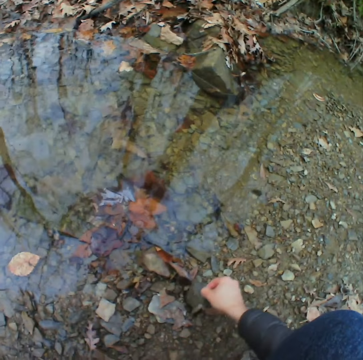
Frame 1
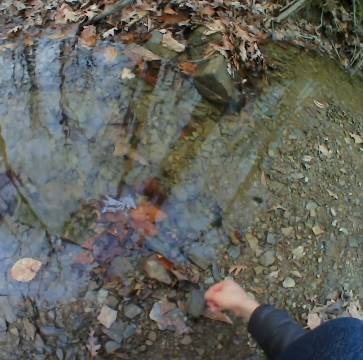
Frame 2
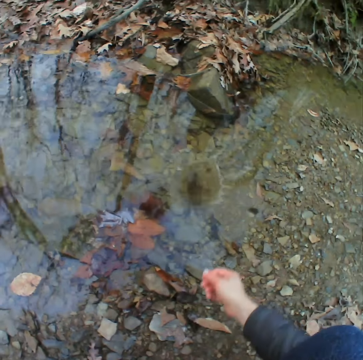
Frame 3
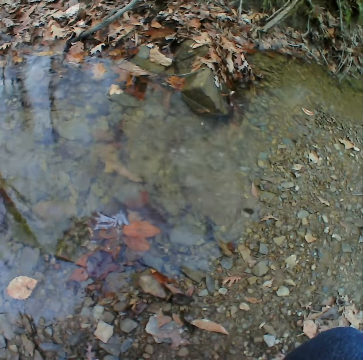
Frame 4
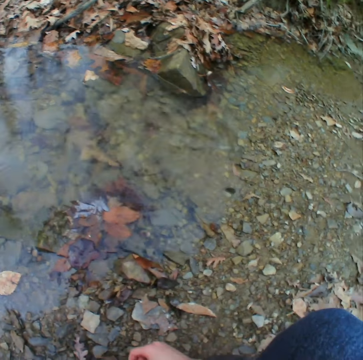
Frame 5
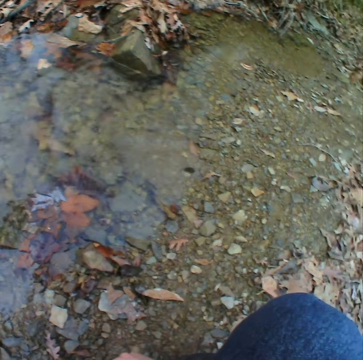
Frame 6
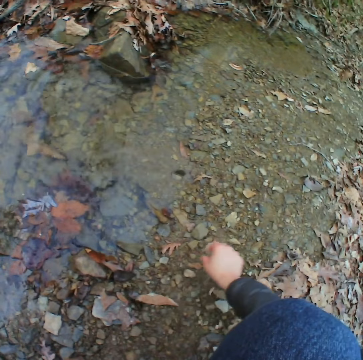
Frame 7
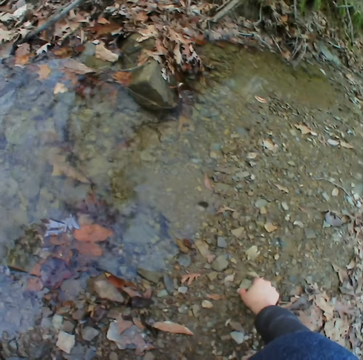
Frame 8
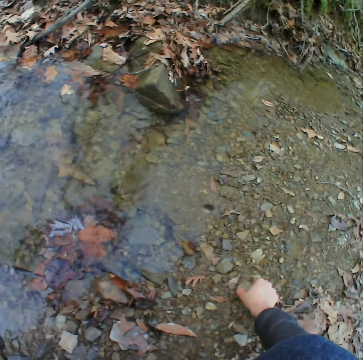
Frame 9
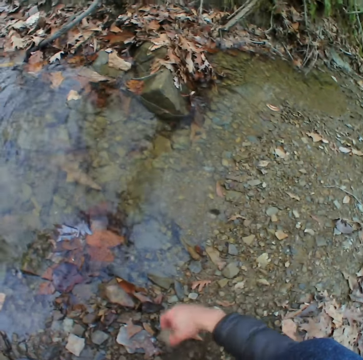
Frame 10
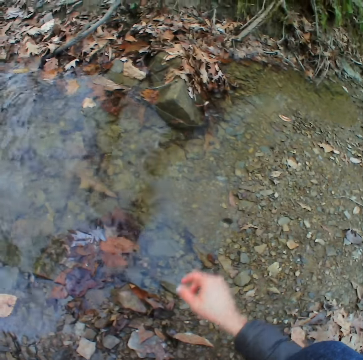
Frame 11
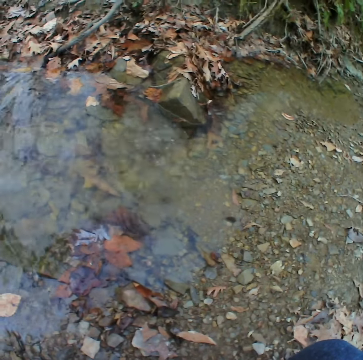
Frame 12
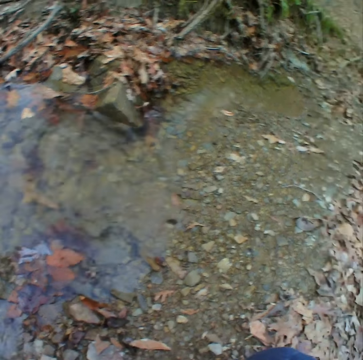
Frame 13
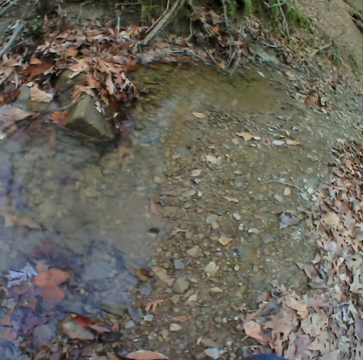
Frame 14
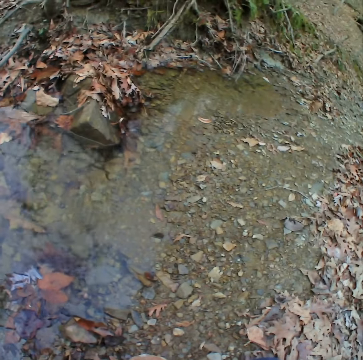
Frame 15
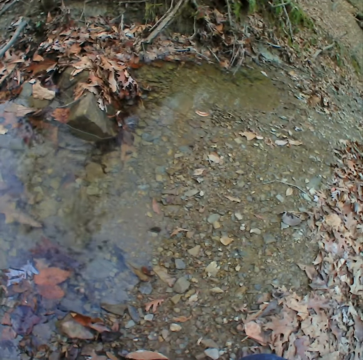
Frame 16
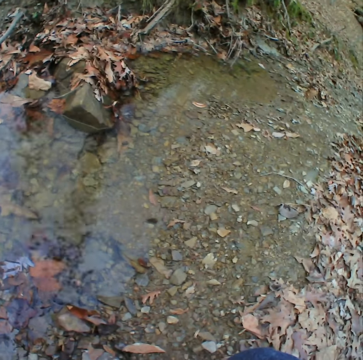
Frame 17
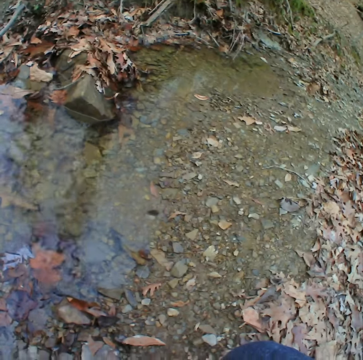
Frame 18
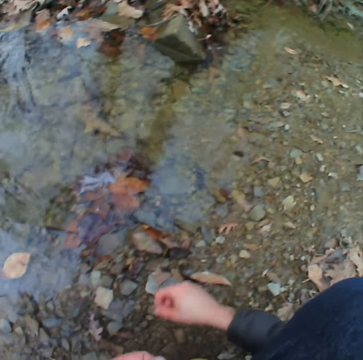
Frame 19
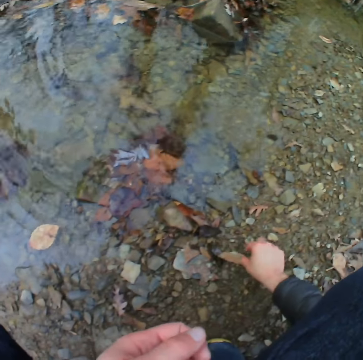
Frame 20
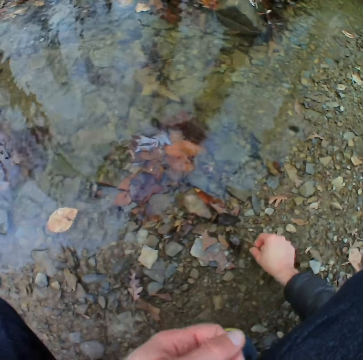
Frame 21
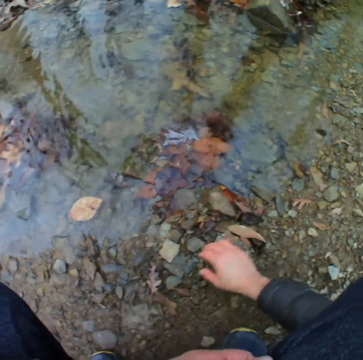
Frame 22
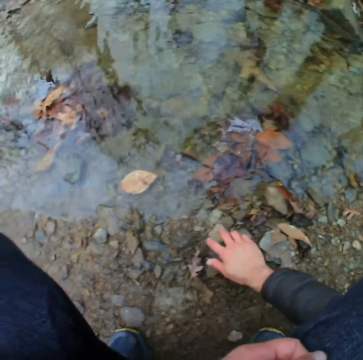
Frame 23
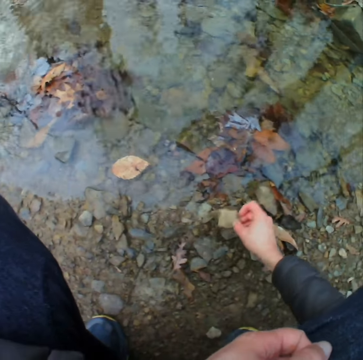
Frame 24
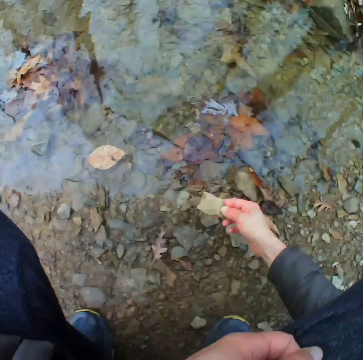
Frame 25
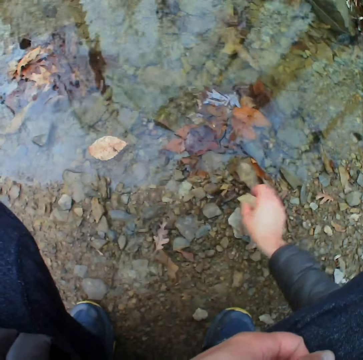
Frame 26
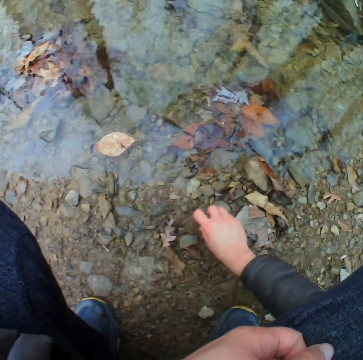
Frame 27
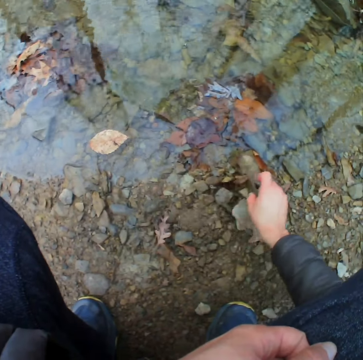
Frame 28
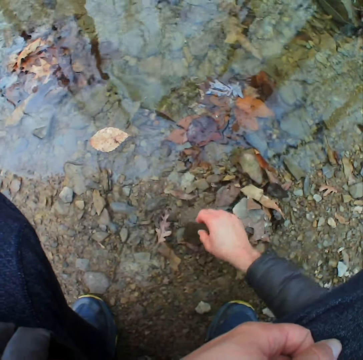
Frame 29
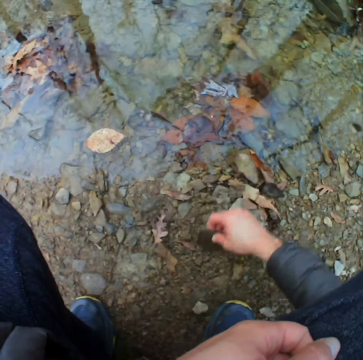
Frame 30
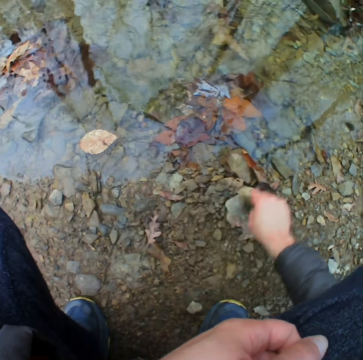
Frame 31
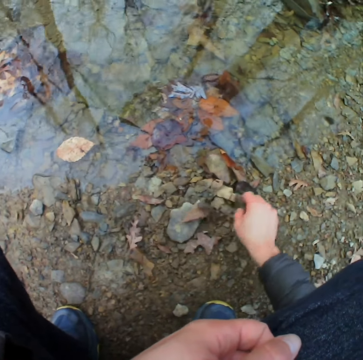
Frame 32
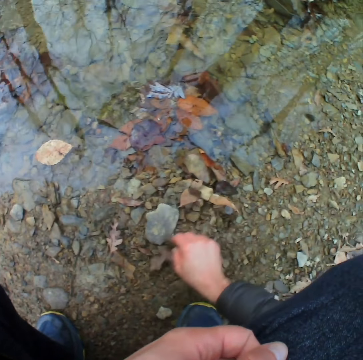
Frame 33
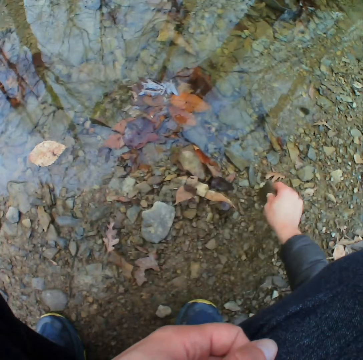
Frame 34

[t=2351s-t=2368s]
The camera wearer picks a stone. They throw the stone in the water. They pick a stone. They throw the stone in the water. They touch the leaf. They pick a piece of stone. They search something on the ground. They pick a stone.

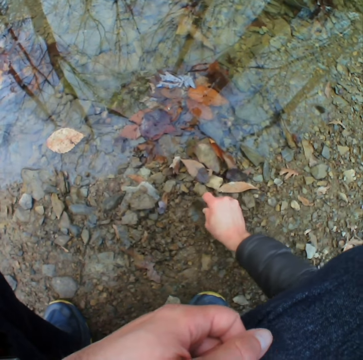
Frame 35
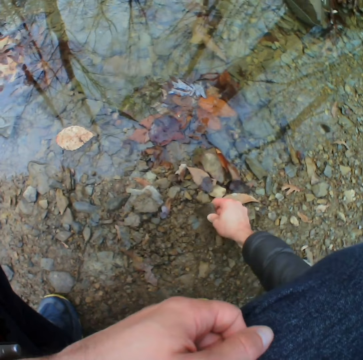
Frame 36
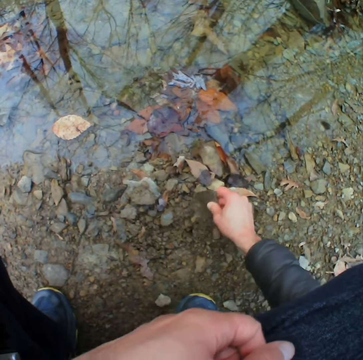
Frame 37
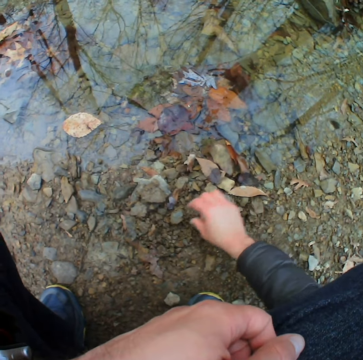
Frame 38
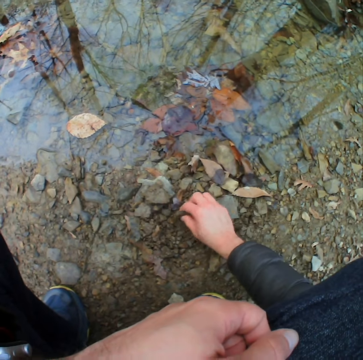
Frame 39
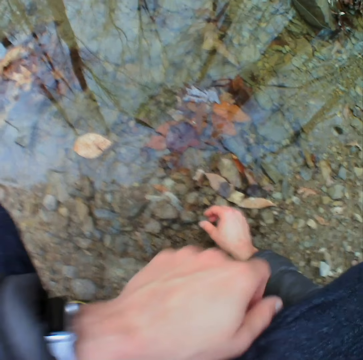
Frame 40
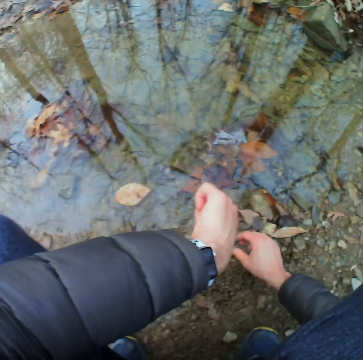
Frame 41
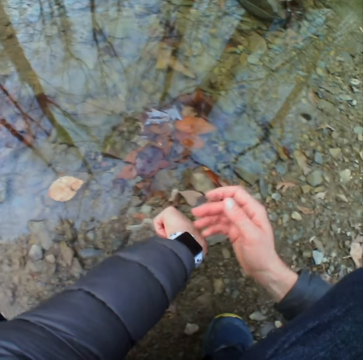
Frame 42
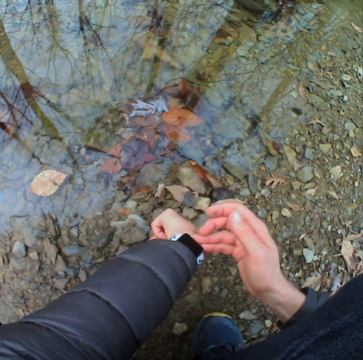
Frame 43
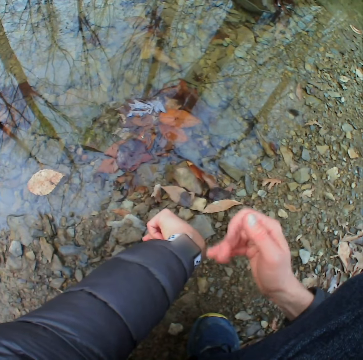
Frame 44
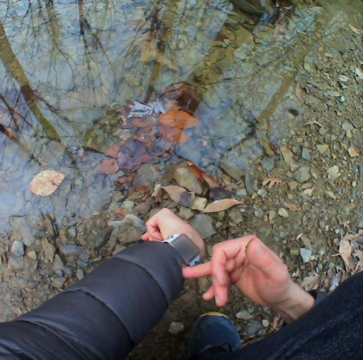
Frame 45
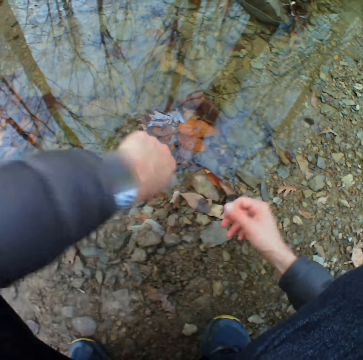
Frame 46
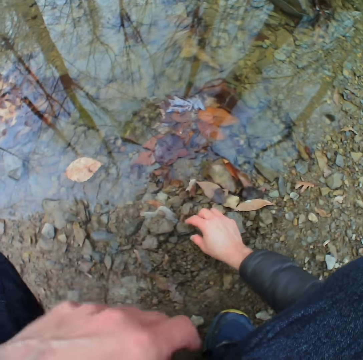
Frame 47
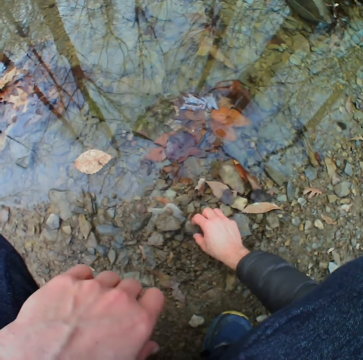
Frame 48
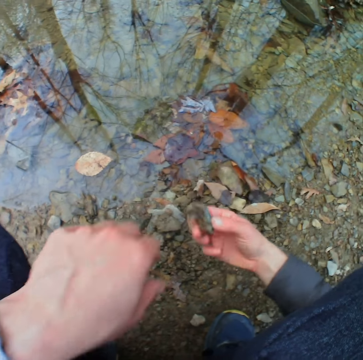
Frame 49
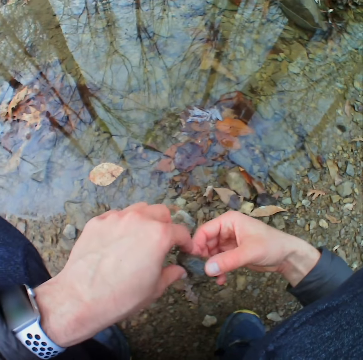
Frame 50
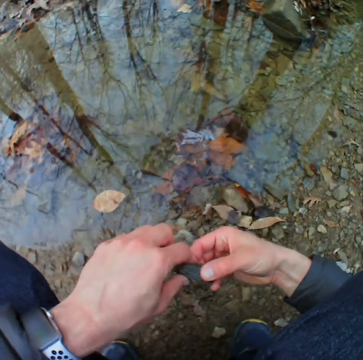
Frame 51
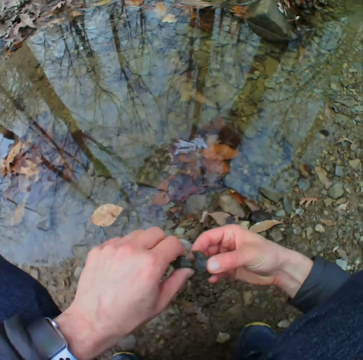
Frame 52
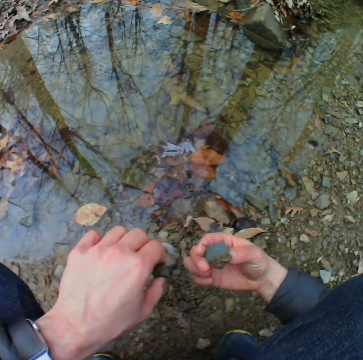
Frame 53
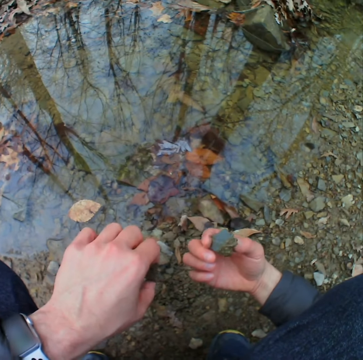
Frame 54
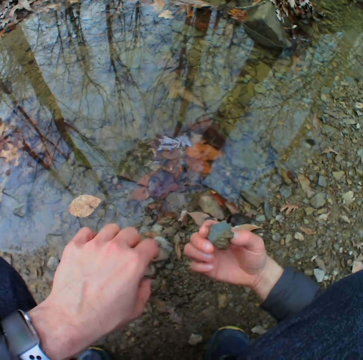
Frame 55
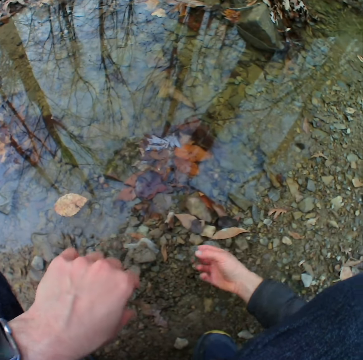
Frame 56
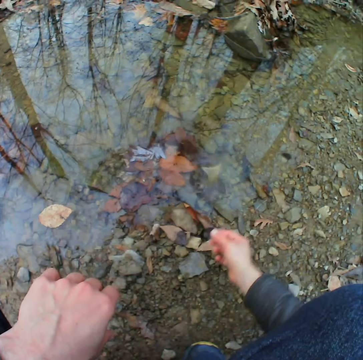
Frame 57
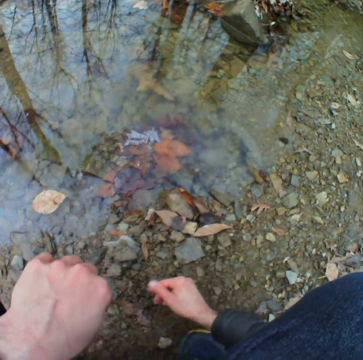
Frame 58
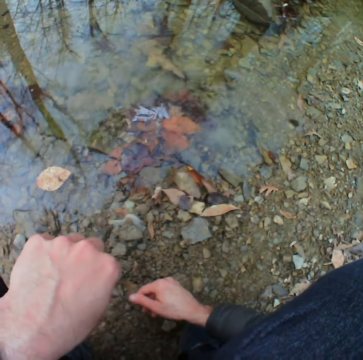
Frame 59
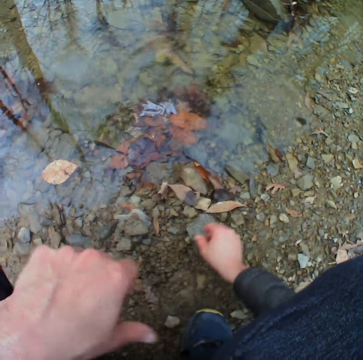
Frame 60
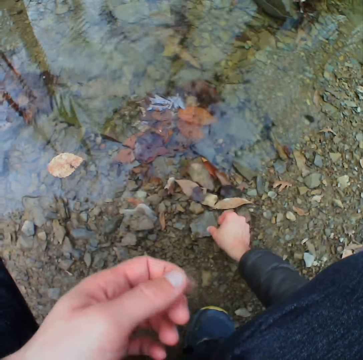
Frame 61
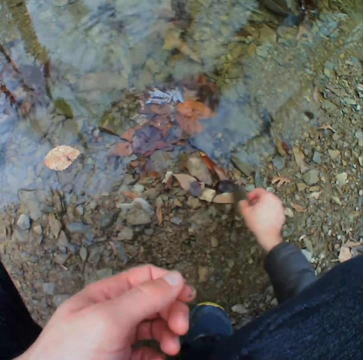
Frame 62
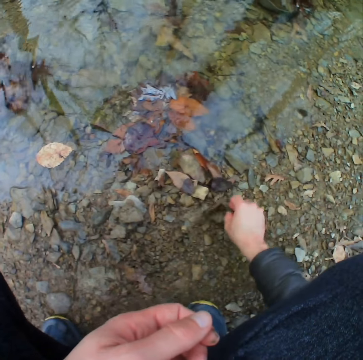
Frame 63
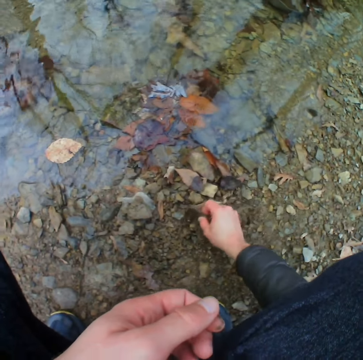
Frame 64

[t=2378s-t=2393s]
The camera wearer picks a stone. They touch the watch. They check the watch. They pick a stone. They look at the stone. They throw the stone inside the water. They pick a stone.

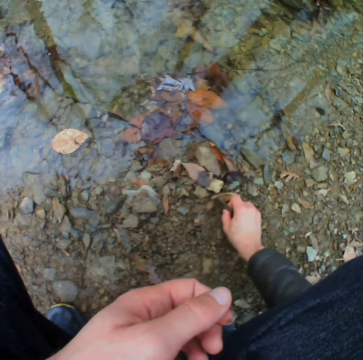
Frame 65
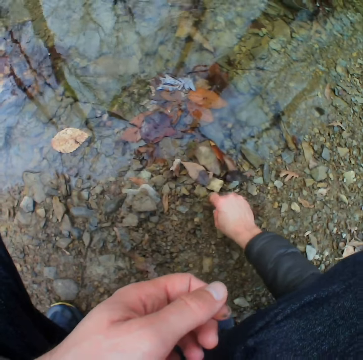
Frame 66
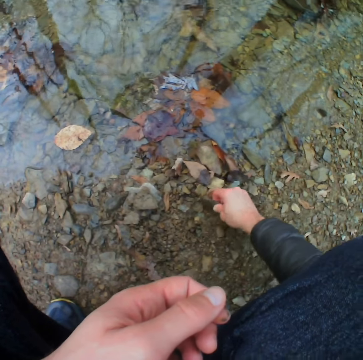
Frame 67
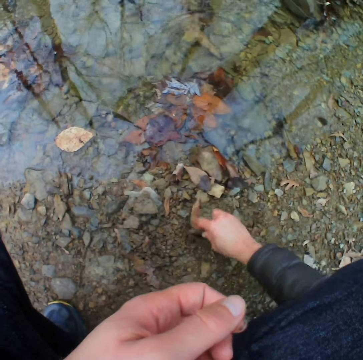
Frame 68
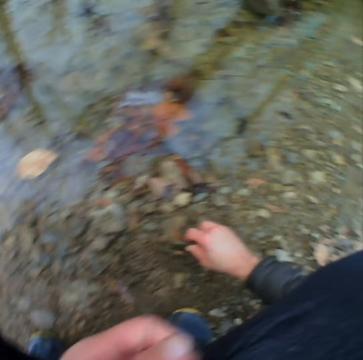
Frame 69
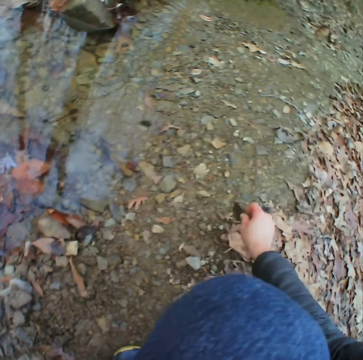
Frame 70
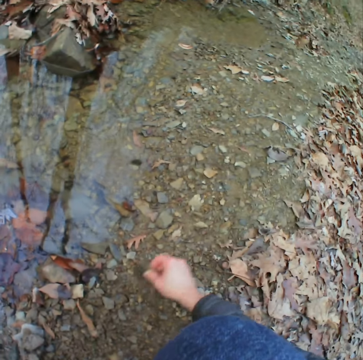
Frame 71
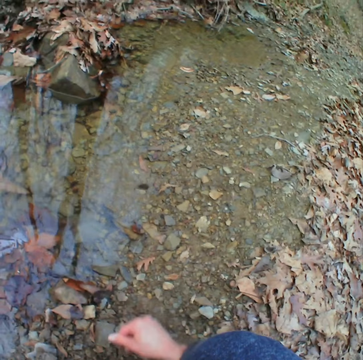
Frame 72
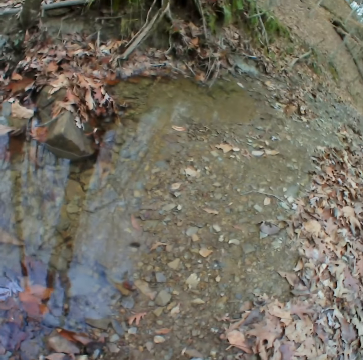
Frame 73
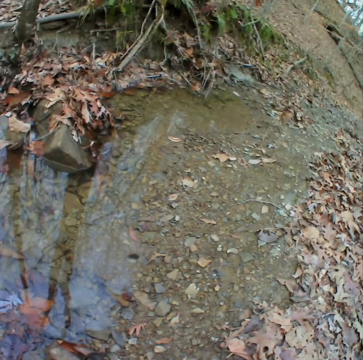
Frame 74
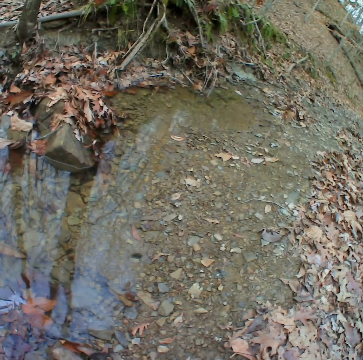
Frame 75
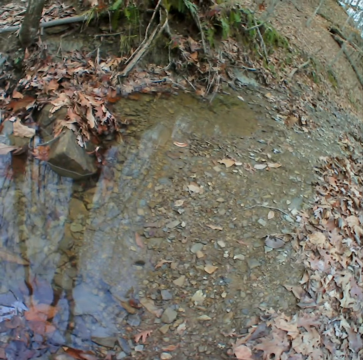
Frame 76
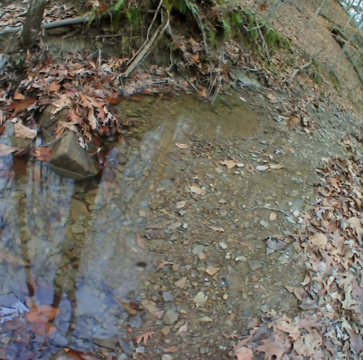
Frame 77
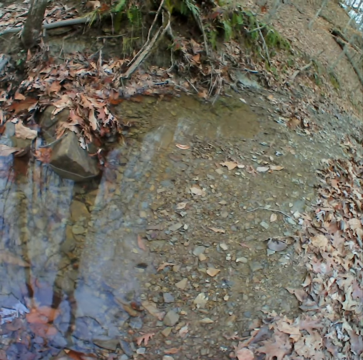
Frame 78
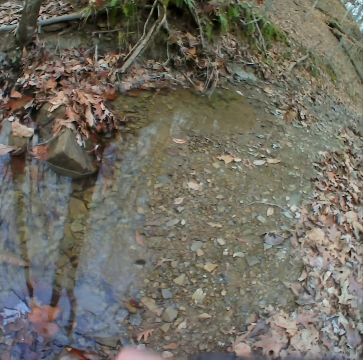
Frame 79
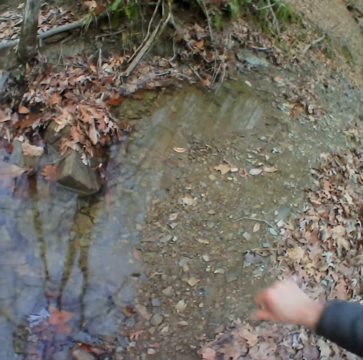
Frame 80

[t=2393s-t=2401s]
The camera wearer searches something on the ground. They look at the water.
